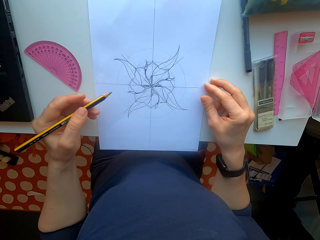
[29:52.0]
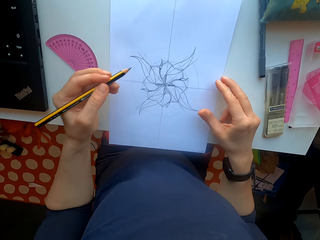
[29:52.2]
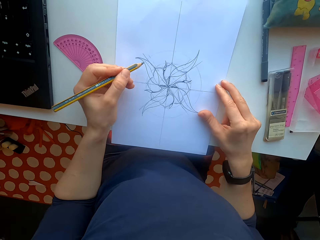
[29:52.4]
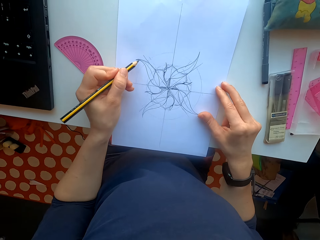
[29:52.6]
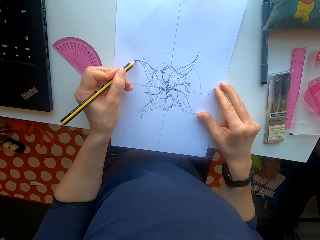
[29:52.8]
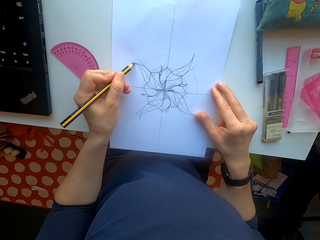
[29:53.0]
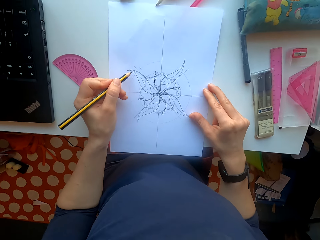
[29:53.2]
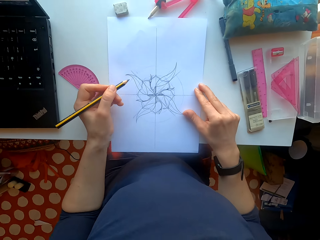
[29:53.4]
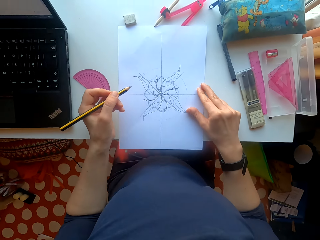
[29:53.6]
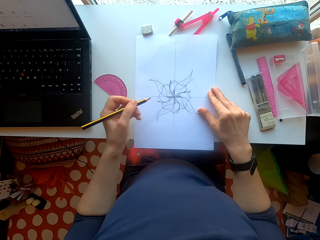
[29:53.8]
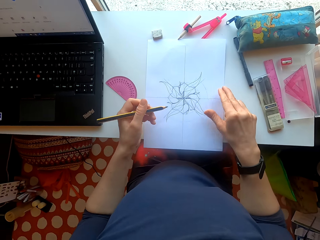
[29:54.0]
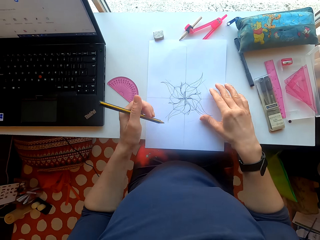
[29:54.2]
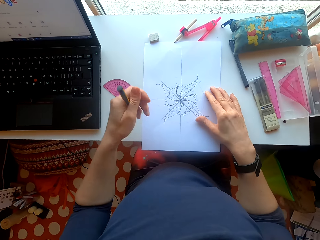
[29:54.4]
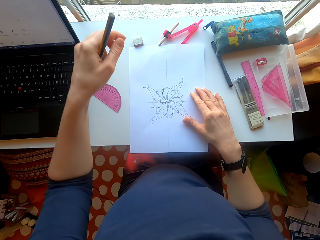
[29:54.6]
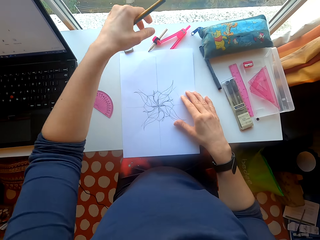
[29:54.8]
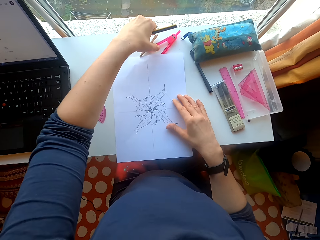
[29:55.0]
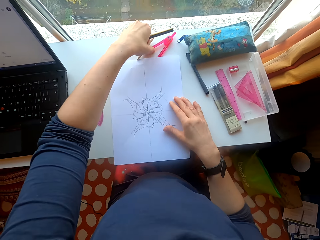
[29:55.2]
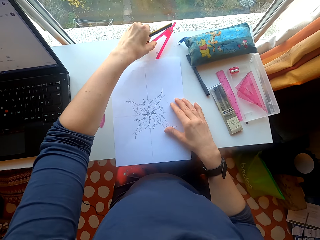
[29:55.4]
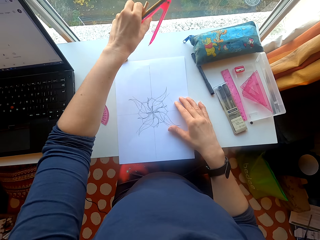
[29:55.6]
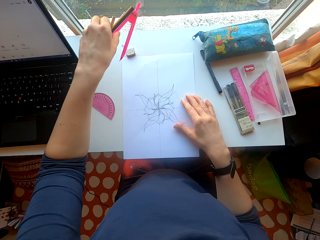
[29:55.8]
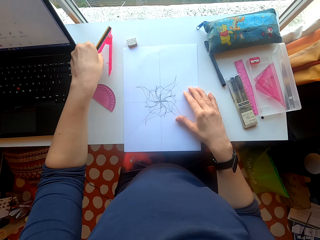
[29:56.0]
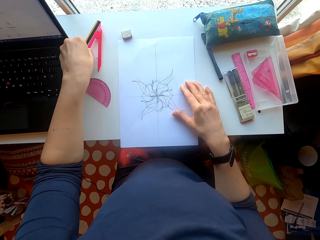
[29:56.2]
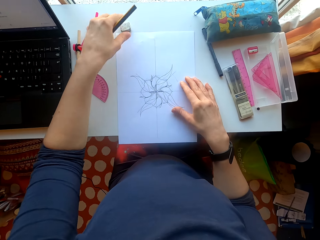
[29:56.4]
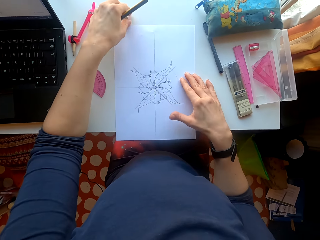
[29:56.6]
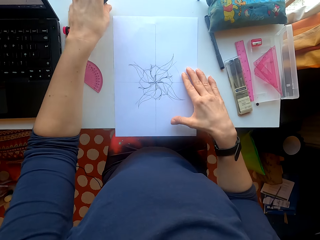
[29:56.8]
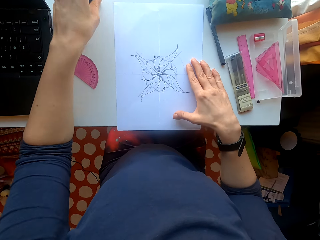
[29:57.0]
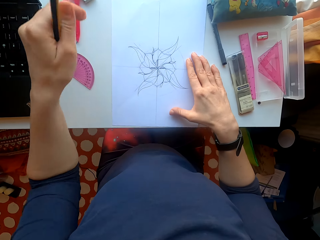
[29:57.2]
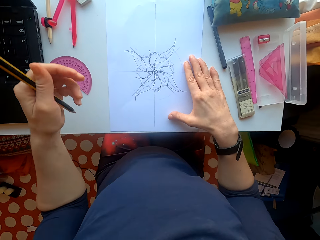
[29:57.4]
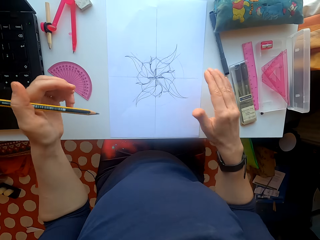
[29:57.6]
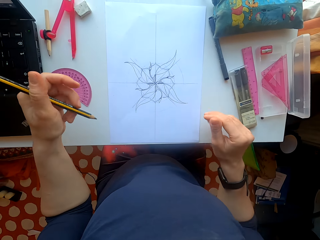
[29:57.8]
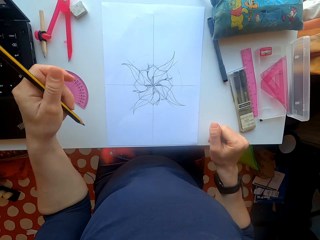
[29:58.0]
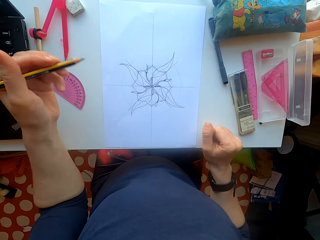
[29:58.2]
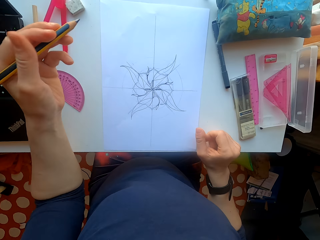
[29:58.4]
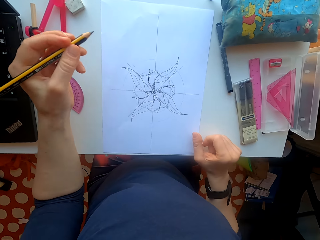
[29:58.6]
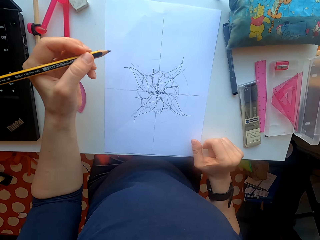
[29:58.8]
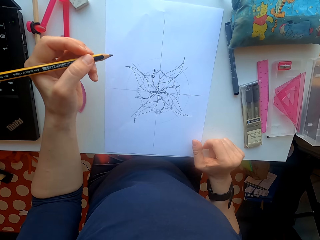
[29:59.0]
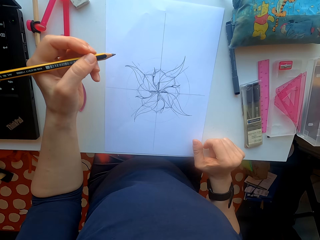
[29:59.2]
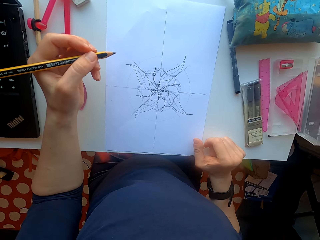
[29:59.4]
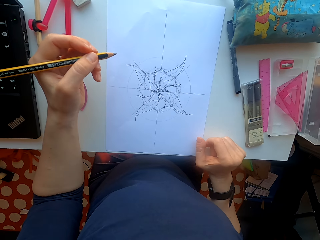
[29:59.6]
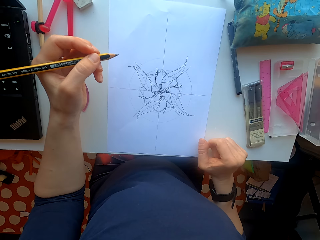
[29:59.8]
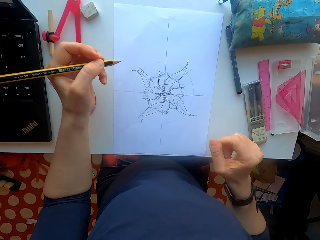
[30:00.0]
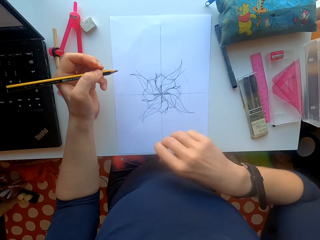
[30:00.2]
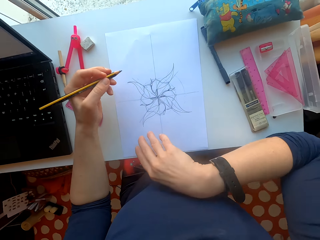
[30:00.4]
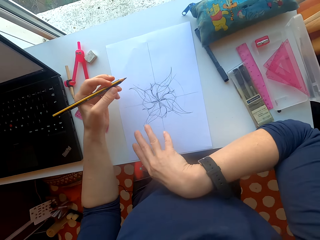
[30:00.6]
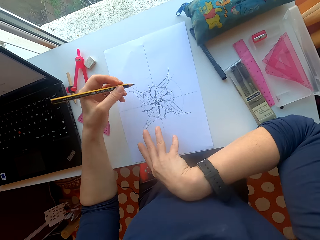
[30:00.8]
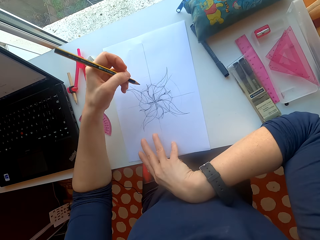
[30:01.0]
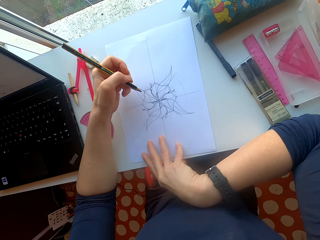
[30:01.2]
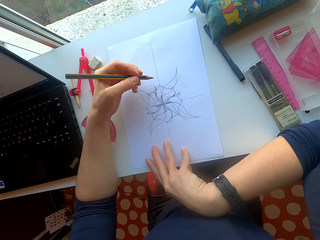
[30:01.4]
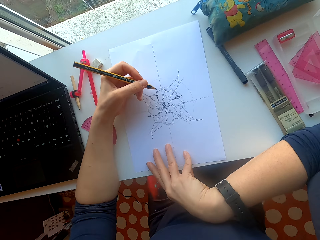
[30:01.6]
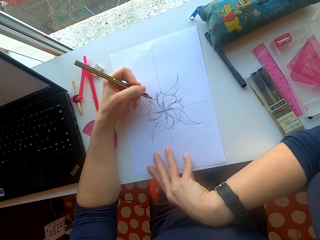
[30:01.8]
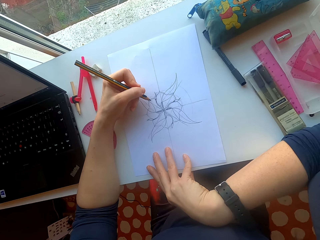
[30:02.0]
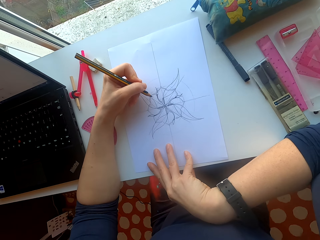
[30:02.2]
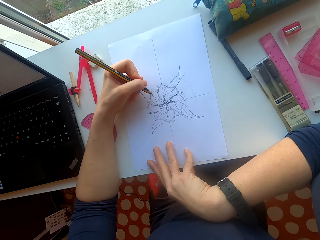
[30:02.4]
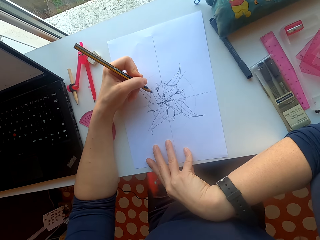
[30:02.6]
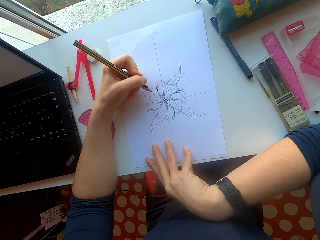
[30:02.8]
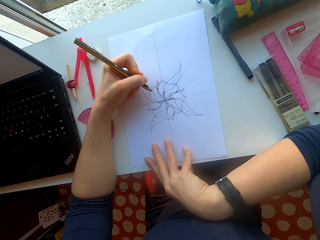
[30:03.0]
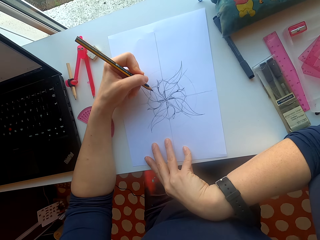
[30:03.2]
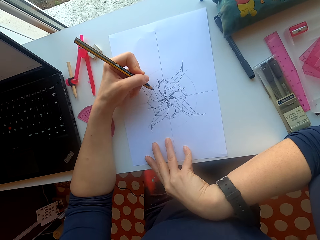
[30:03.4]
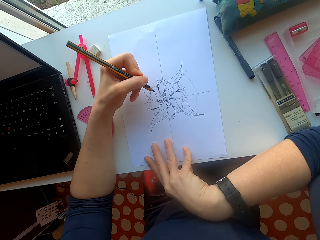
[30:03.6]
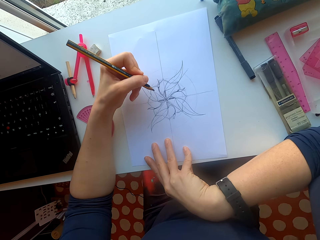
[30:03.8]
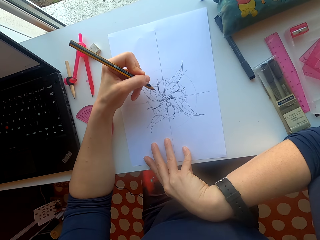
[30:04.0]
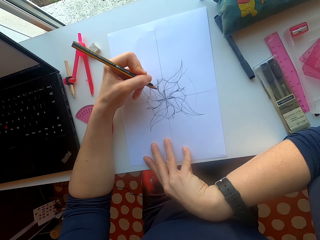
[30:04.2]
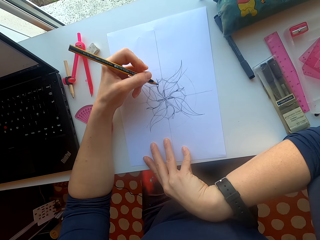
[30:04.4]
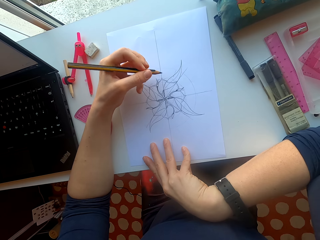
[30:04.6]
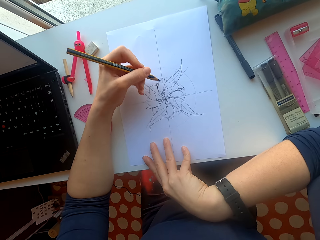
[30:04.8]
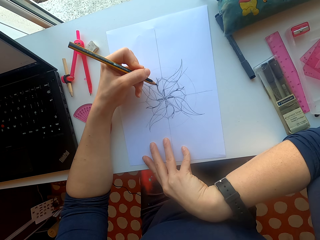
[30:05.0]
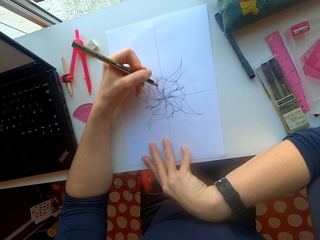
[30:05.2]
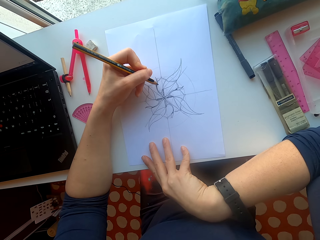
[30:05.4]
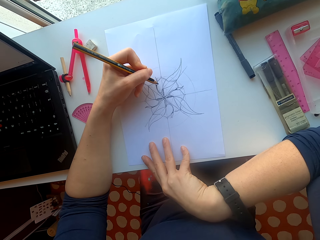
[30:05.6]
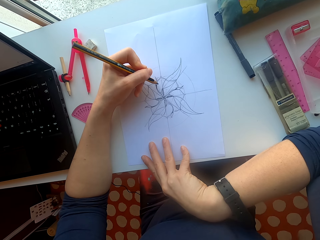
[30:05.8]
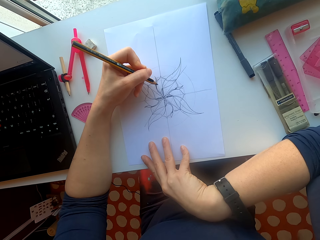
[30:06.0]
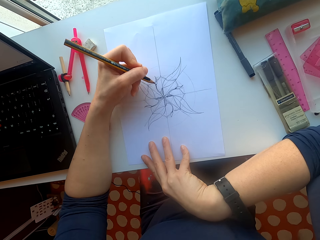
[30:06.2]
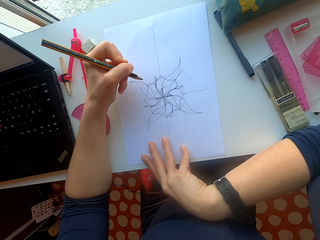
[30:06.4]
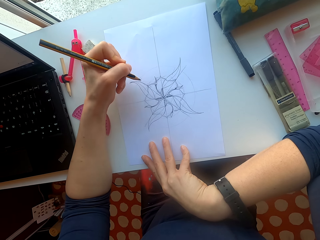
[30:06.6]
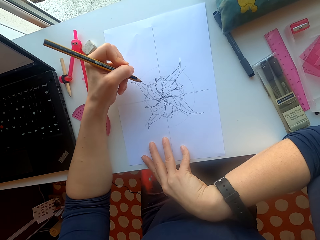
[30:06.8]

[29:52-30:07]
The camera wearer draws on the sheet of paper. They pick up the divider or compass. They move the compass eraser. They pick up the eraser. They put the eraser on the table. They draw on the sheet of paper.

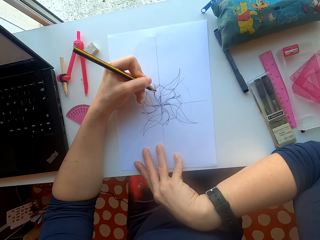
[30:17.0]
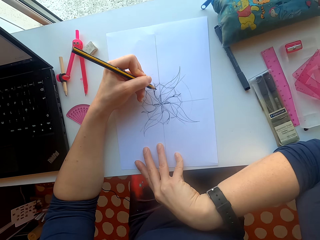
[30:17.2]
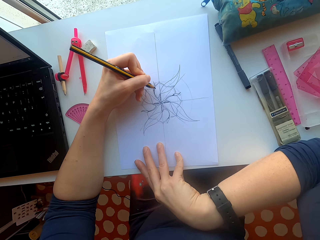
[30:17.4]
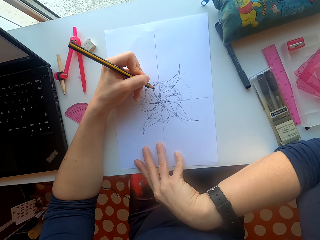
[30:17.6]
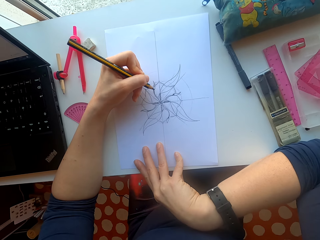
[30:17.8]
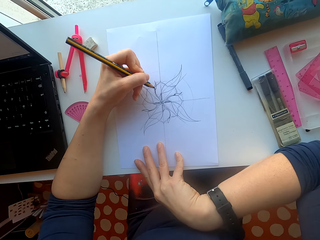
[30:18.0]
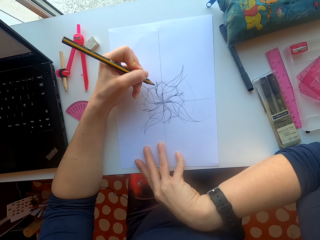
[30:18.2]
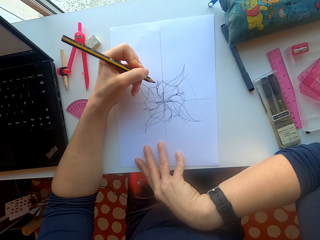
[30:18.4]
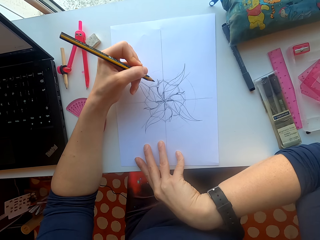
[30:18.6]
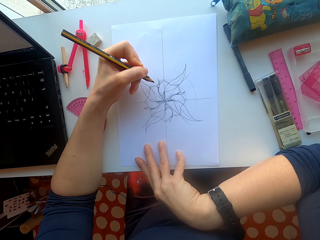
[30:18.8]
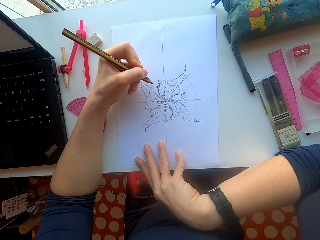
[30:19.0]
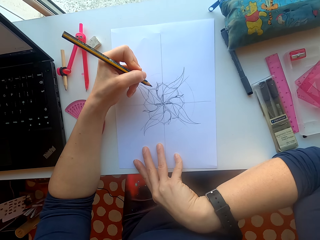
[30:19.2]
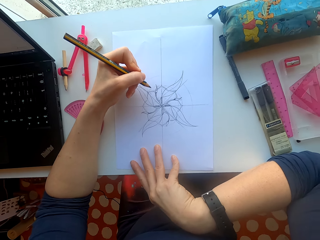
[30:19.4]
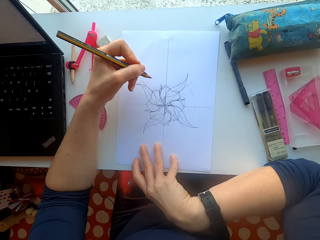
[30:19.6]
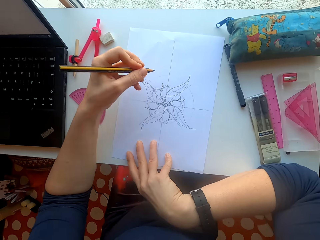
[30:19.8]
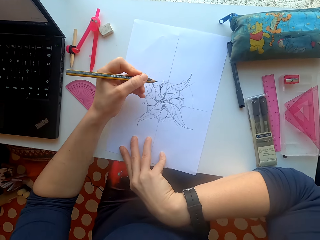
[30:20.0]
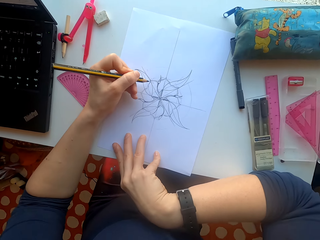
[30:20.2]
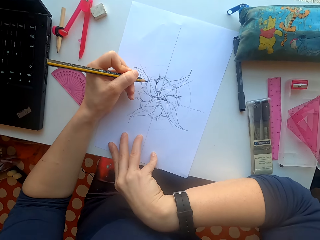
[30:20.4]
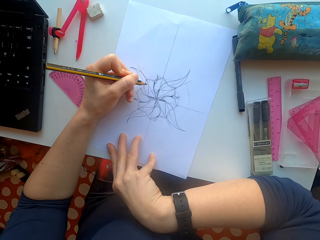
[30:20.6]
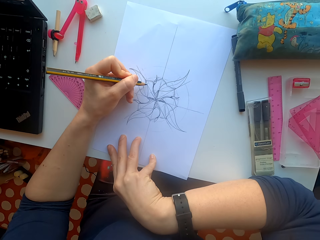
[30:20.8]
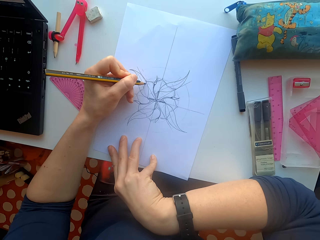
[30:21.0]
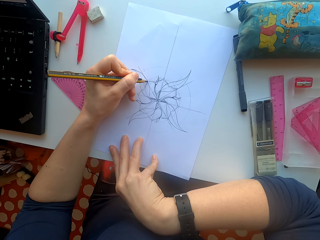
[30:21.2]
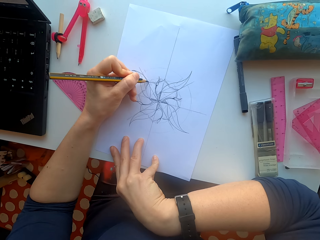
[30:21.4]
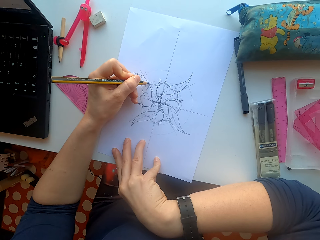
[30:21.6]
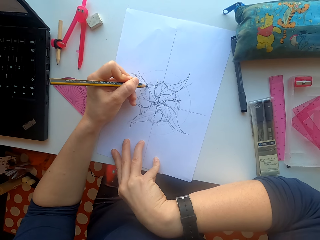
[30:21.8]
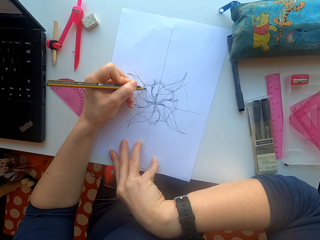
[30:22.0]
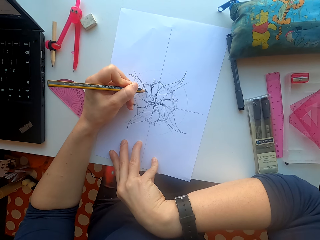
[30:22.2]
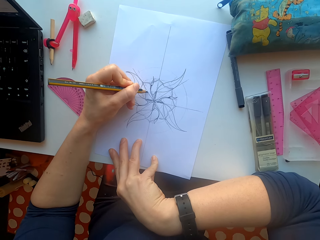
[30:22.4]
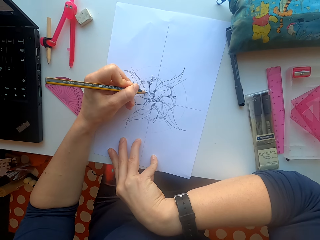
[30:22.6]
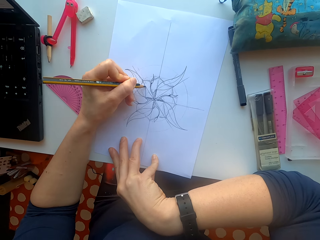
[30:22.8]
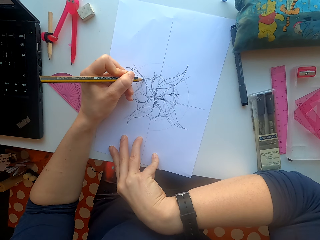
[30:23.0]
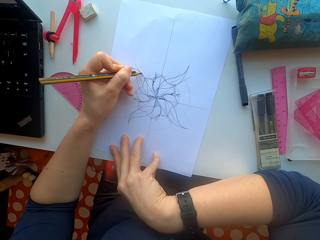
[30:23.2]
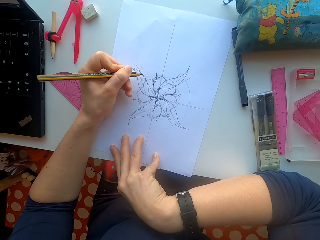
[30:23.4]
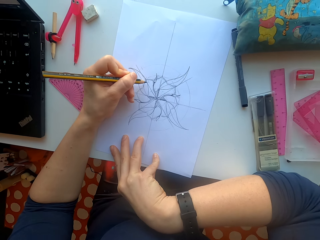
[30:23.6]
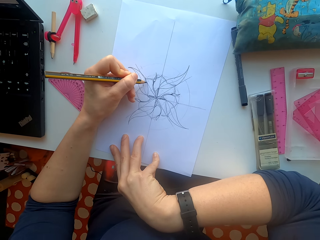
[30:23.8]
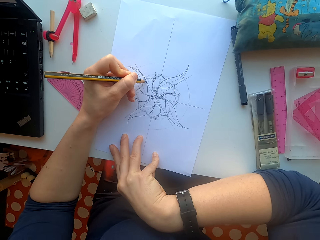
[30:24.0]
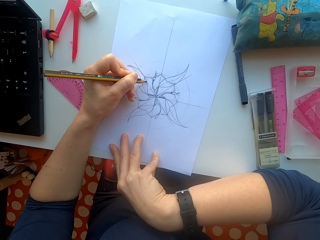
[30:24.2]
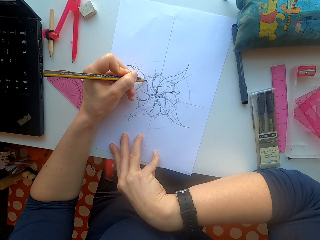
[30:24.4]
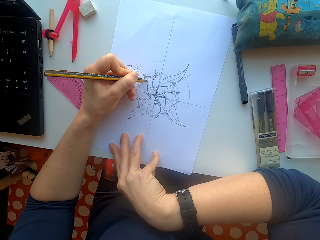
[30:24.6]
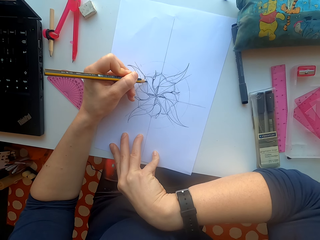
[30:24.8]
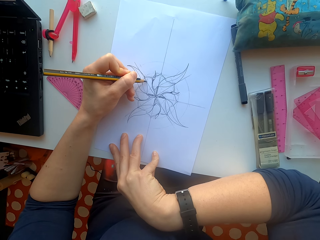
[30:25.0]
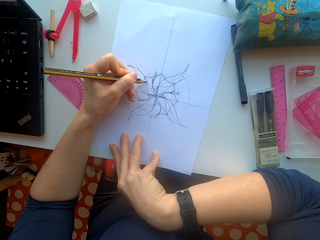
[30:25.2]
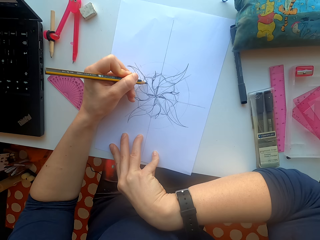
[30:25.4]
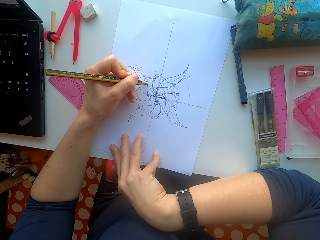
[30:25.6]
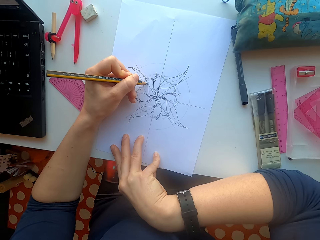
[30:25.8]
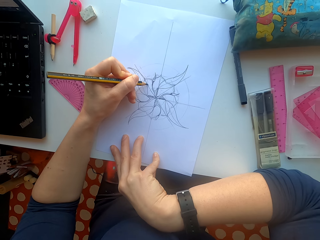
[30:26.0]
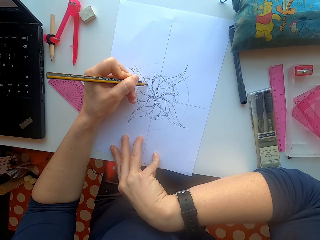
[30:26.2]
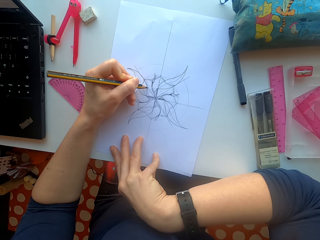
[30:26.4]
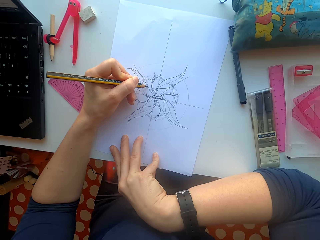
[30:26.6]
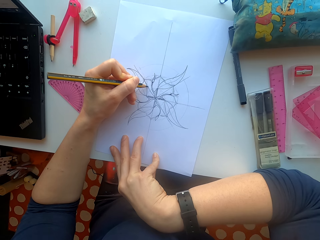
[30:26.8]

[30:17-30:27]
The camera wearer holds the pencil. They draw on the sheet of paper.
